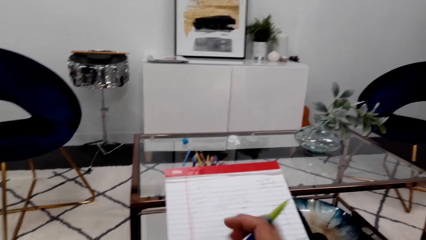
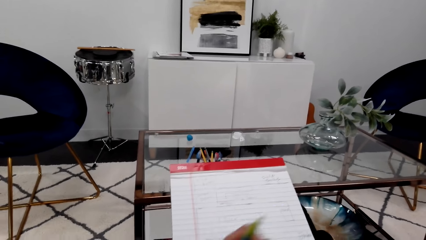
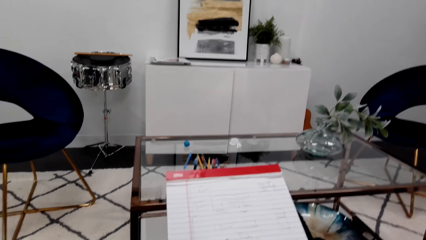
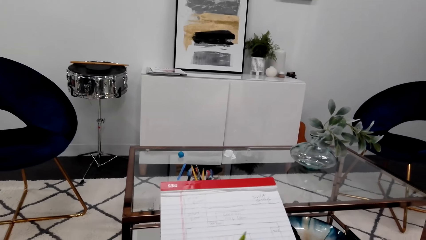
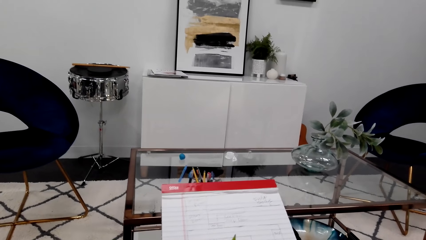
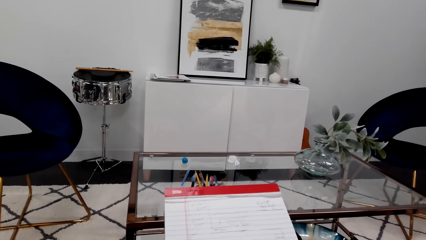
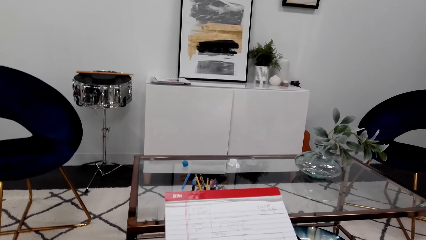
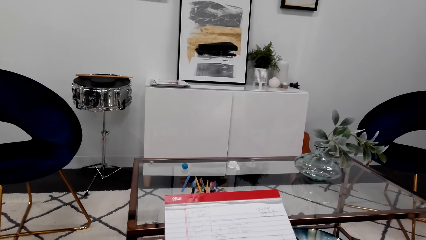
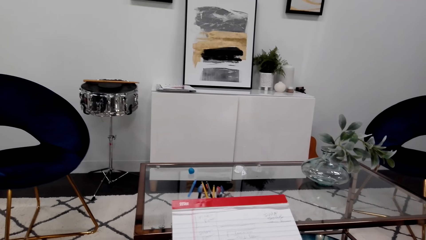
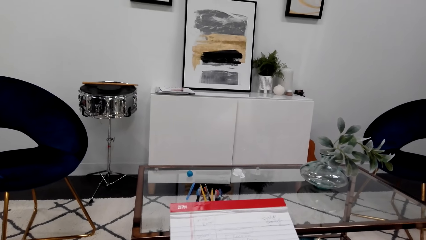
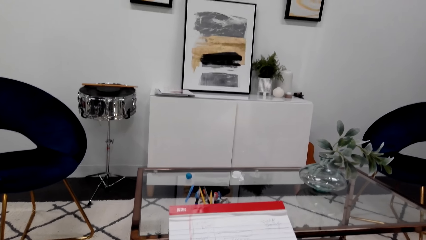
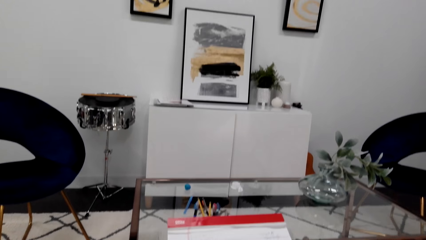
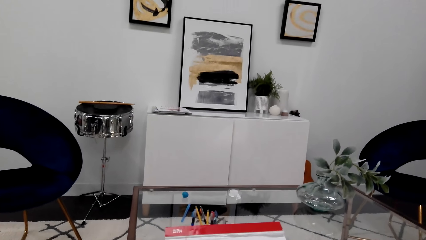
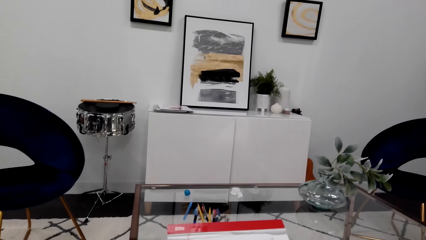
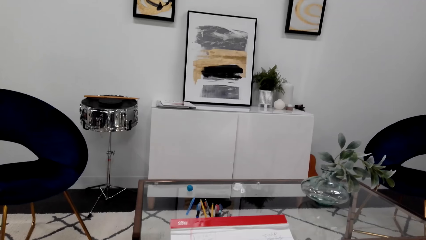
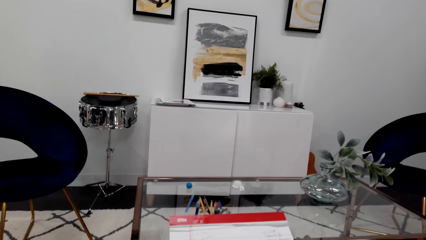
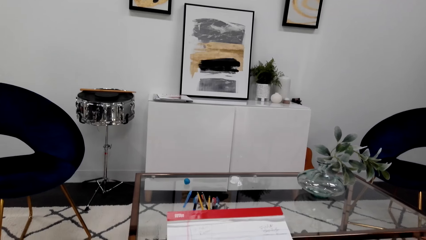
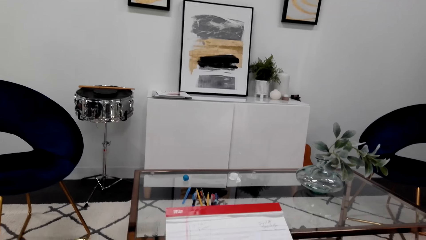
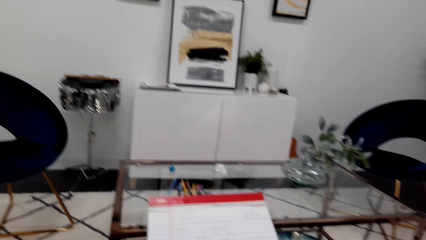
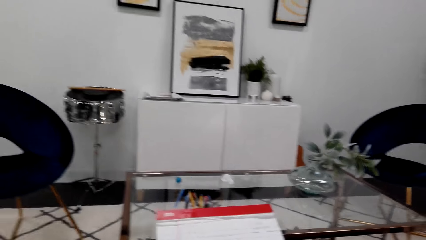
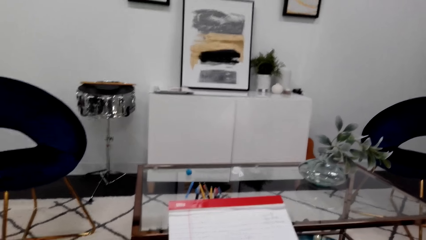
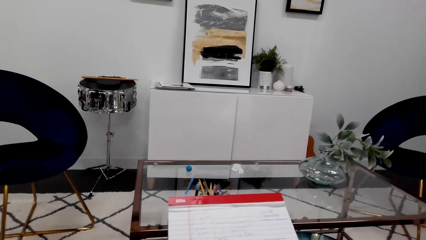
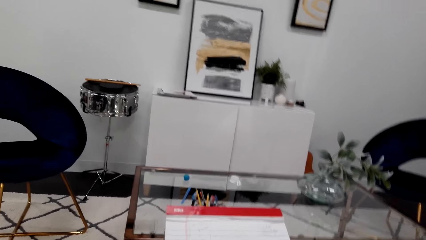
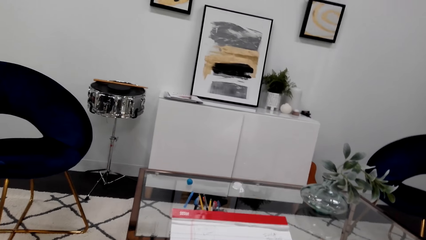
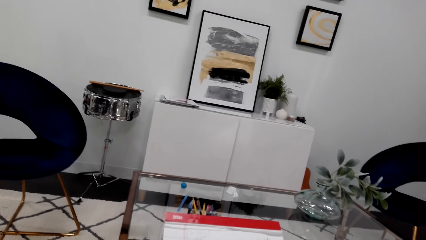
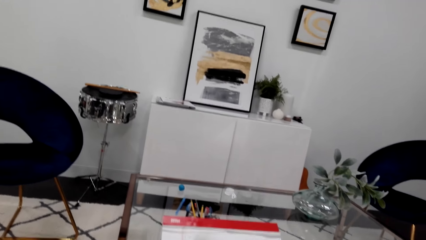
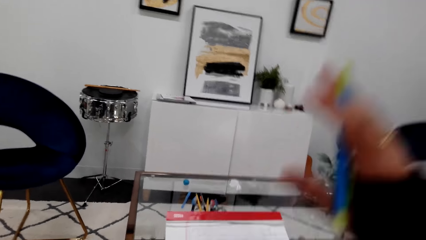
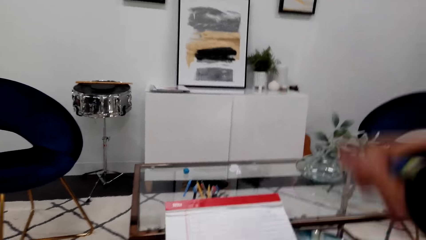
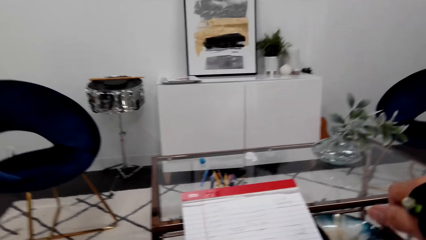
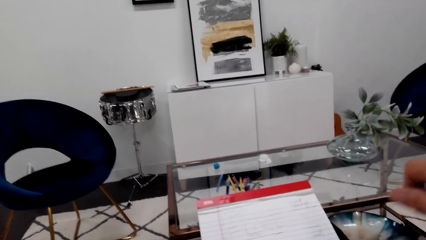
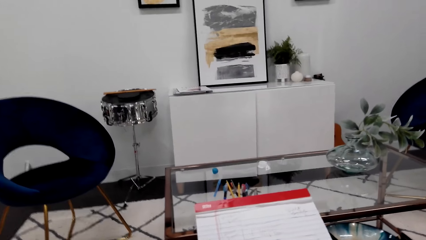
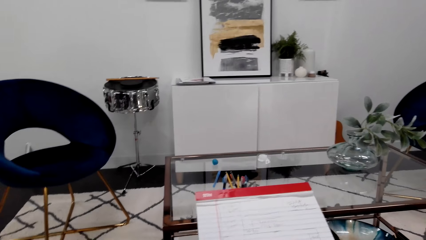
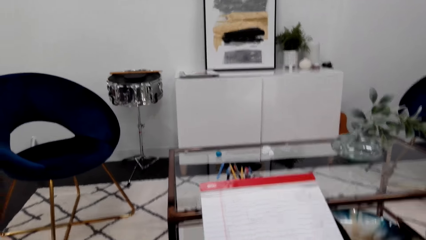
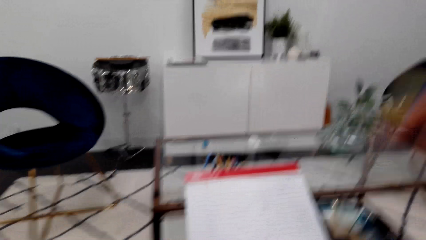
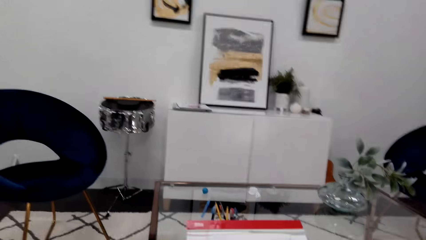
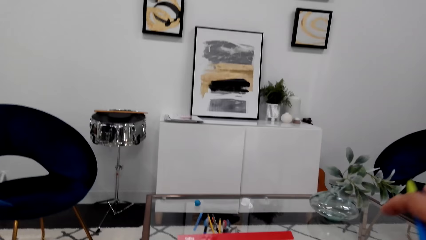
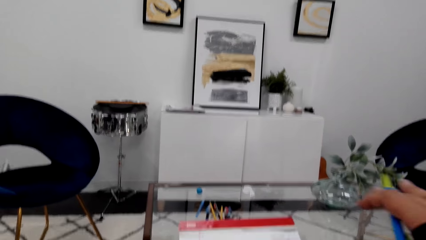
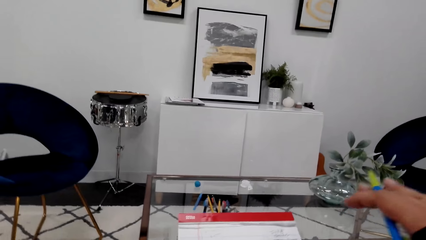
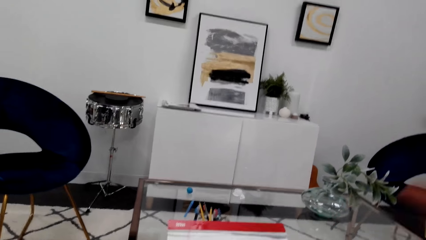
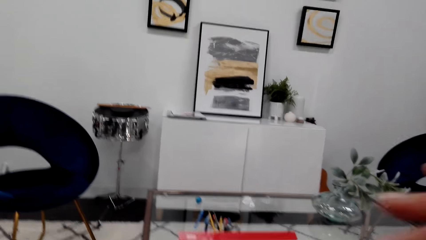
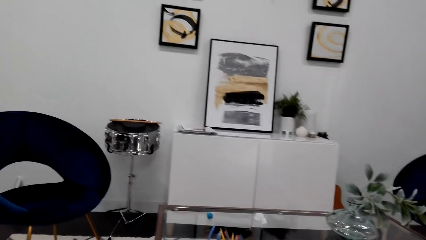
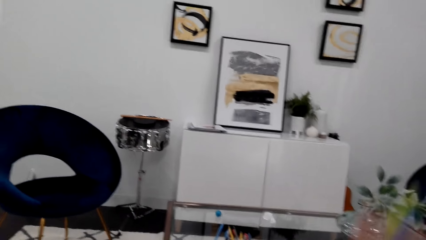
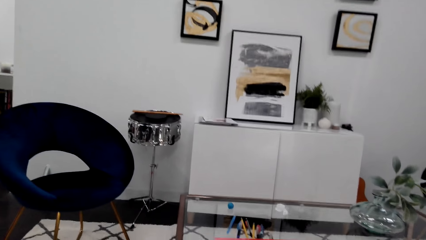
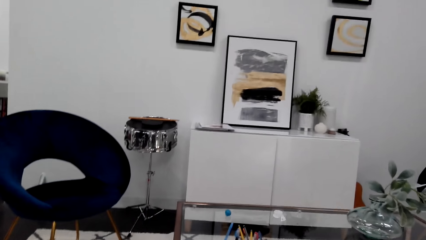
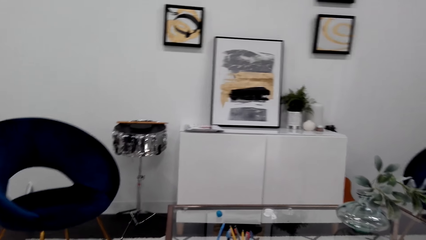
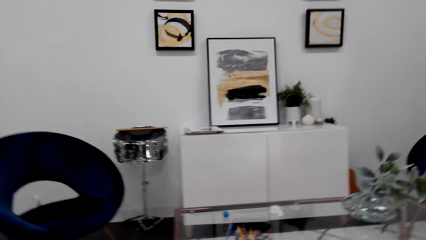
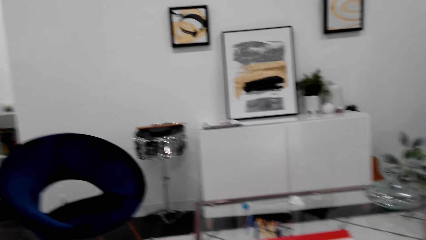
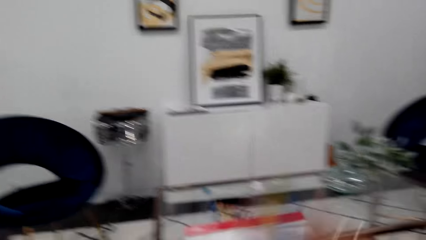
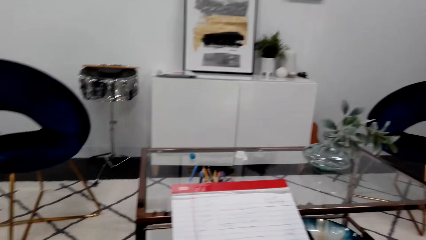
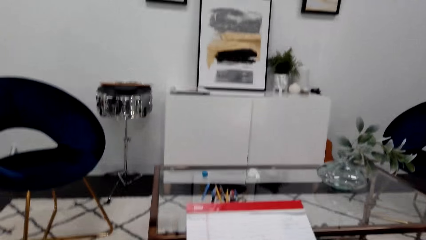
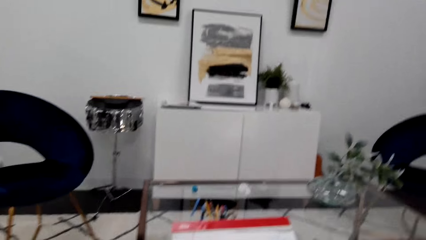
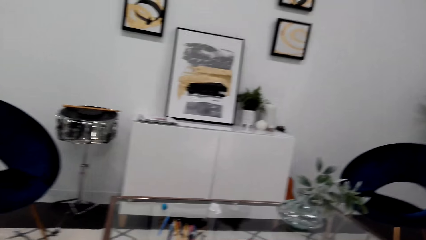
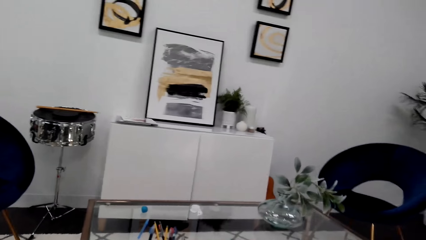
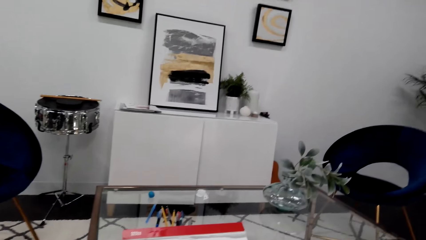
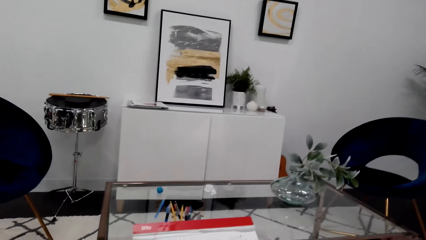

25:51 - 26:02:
The camera wearer gestures with his hand.

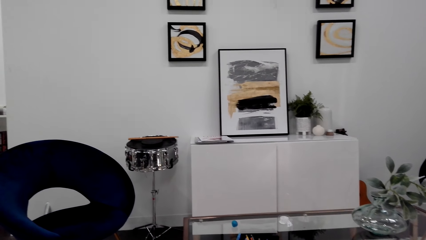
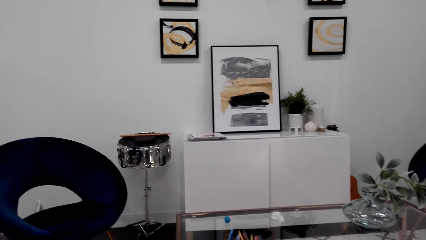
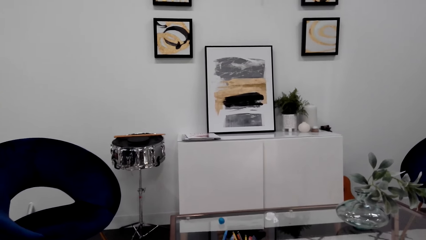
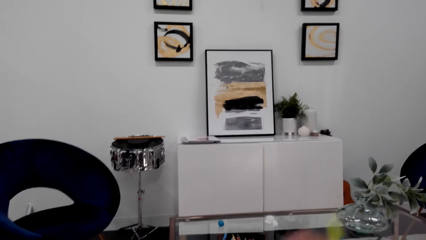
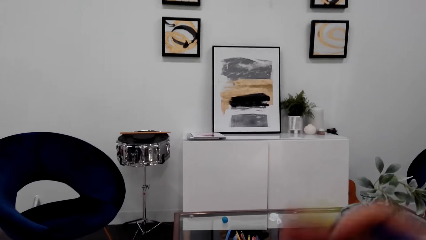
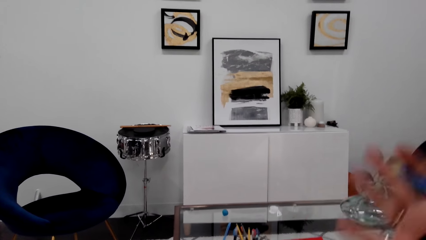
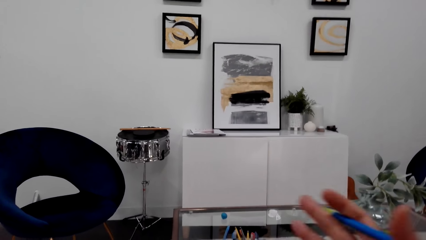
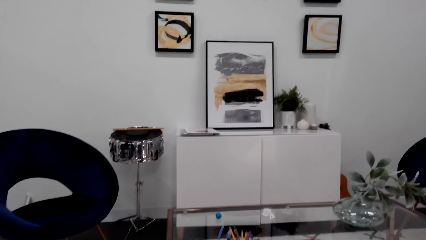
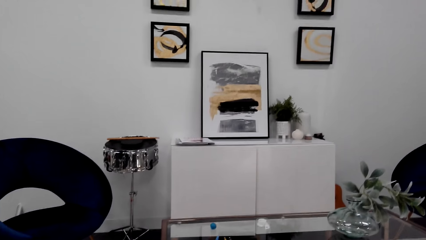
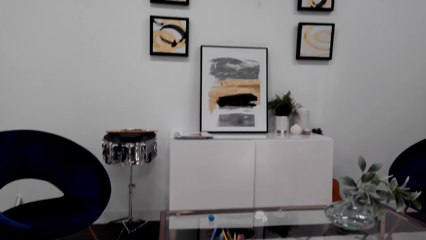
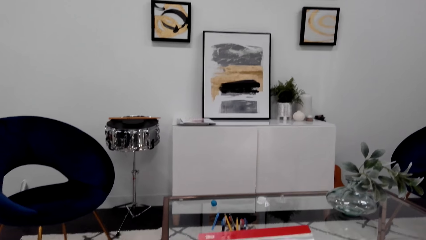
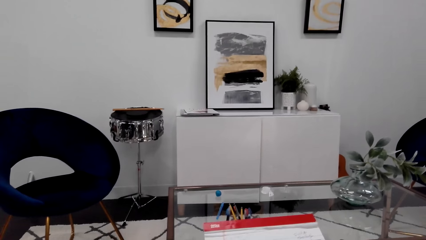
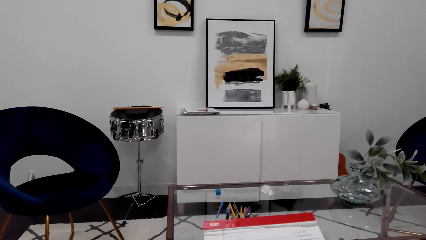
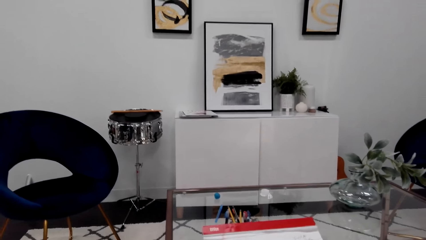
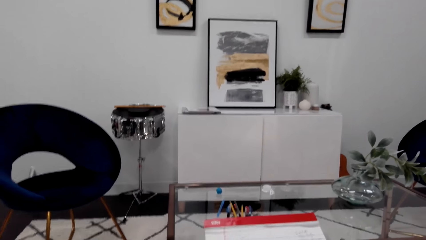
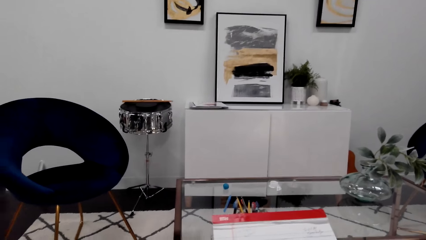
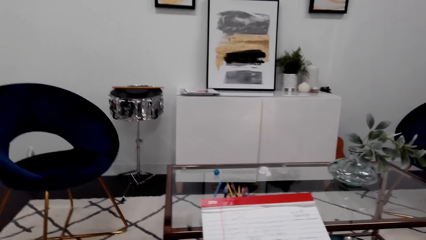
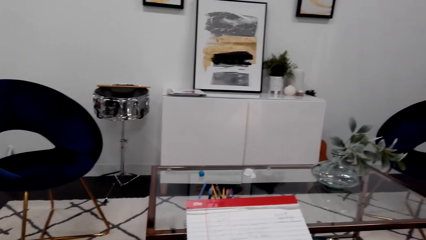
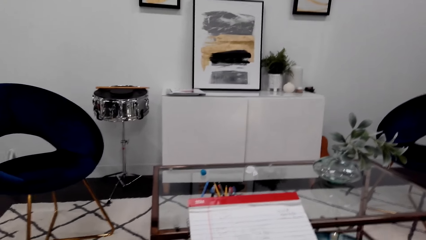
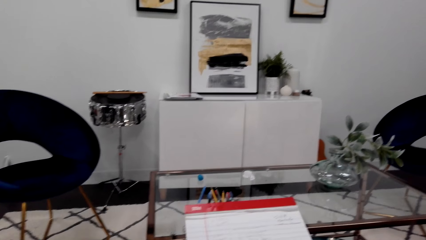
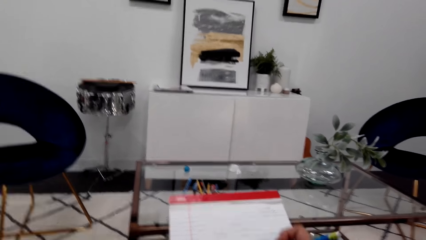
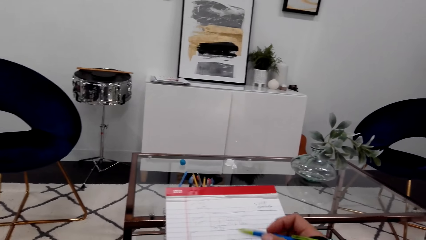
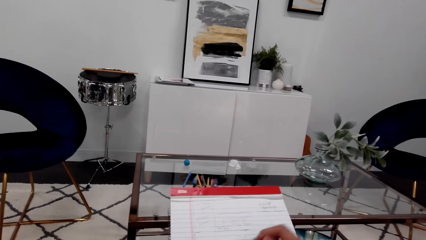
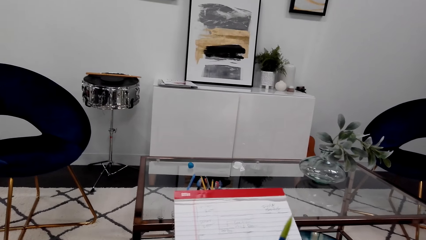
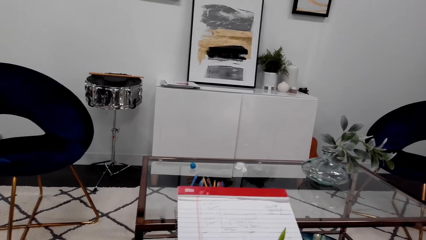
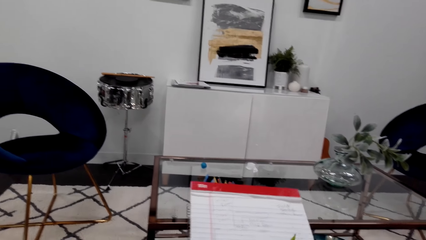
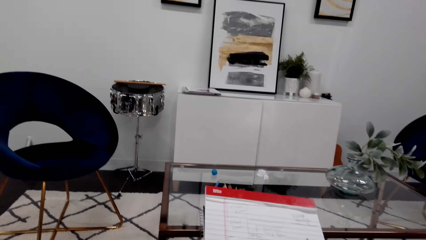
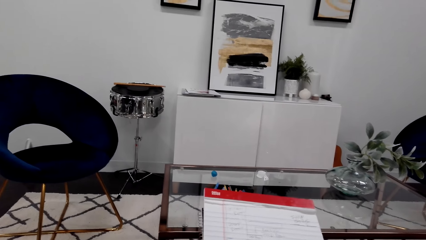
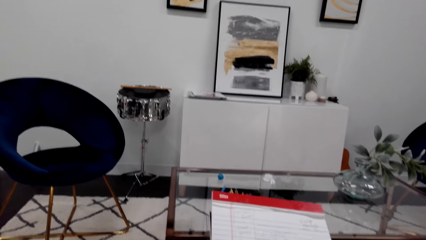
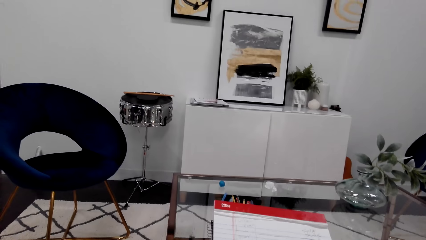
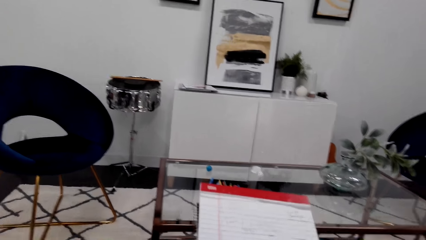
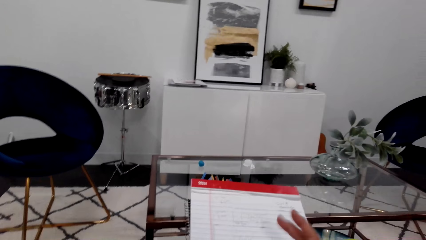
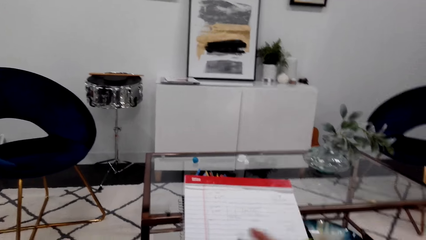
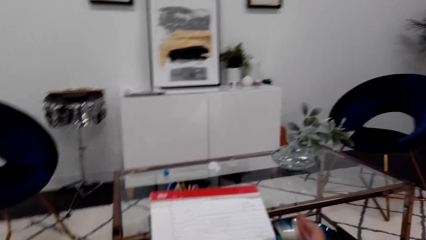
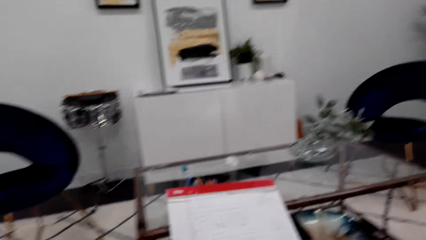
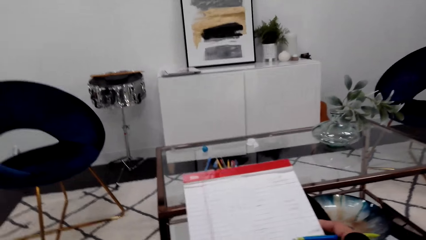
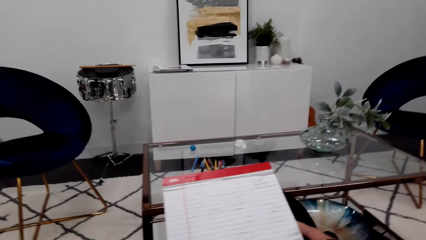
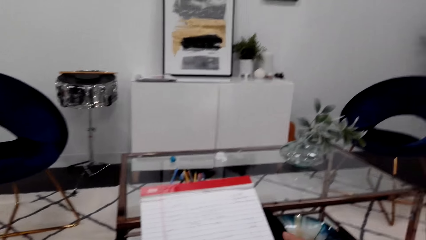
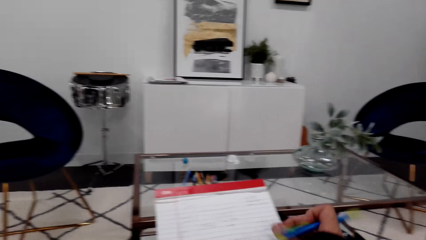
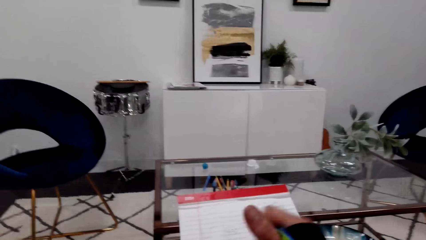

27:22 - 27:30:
The camera wearer is talking to her phone. They write on the paper.
